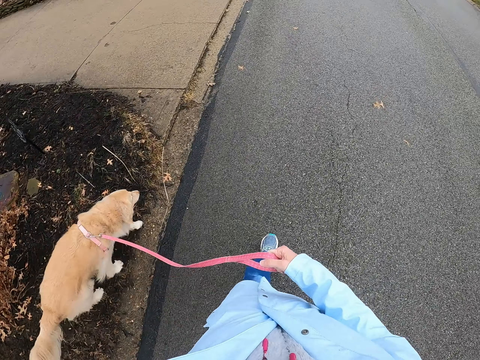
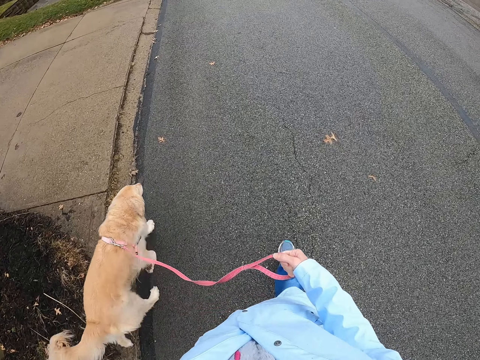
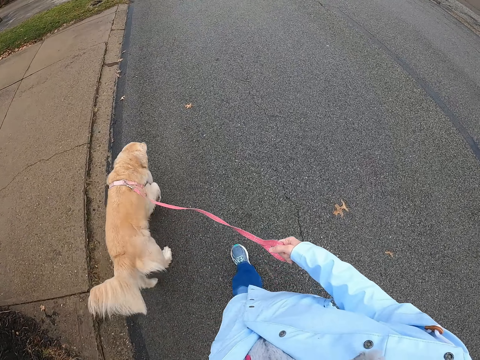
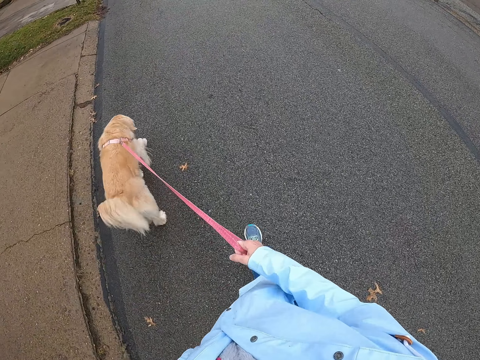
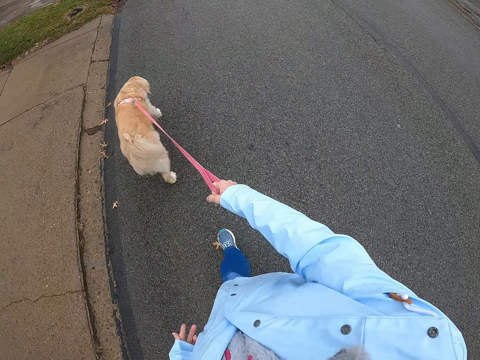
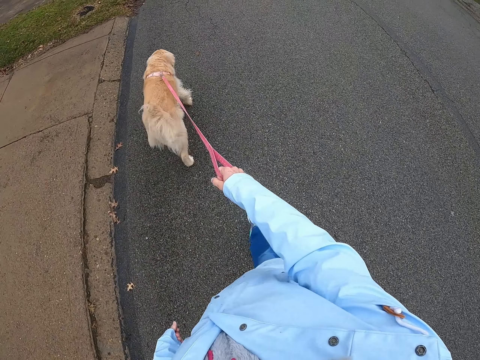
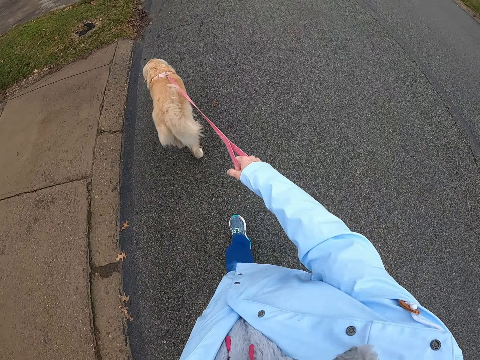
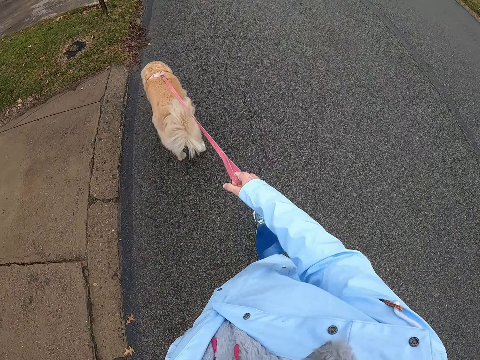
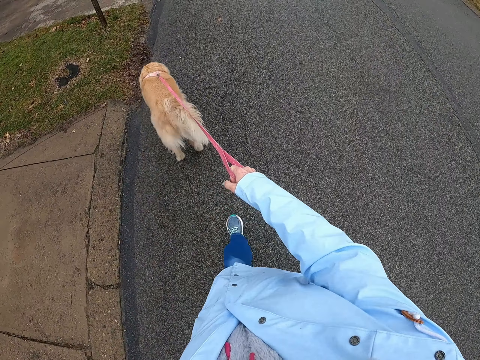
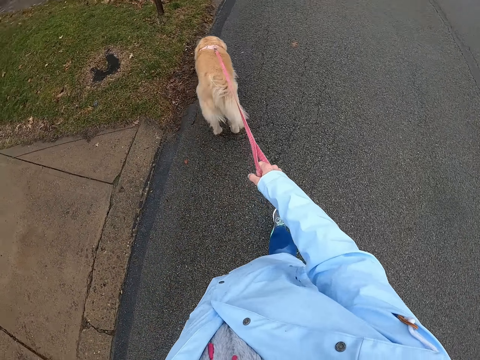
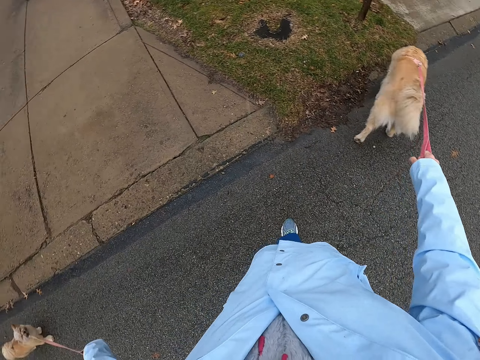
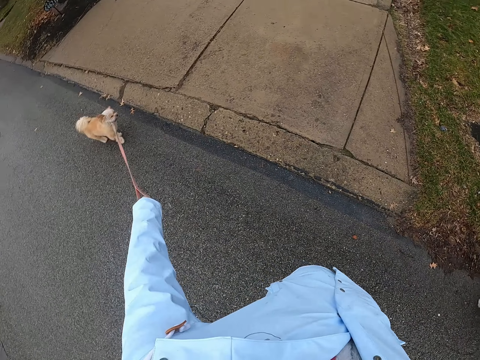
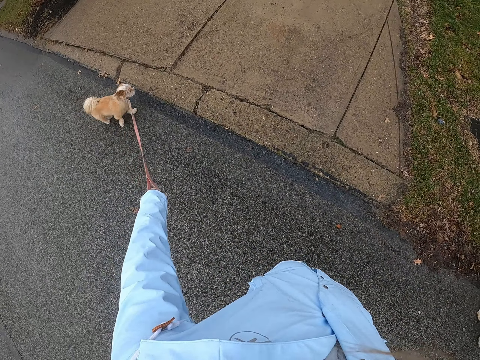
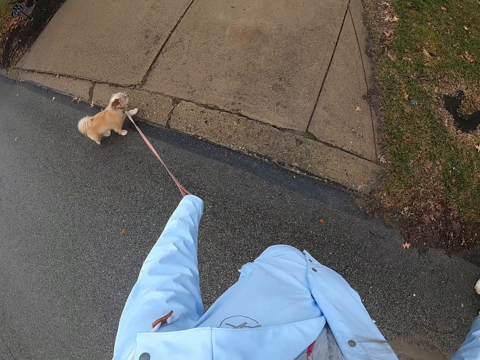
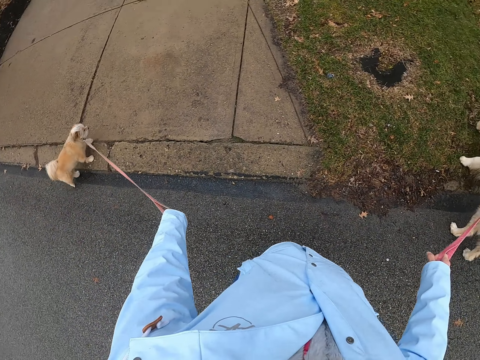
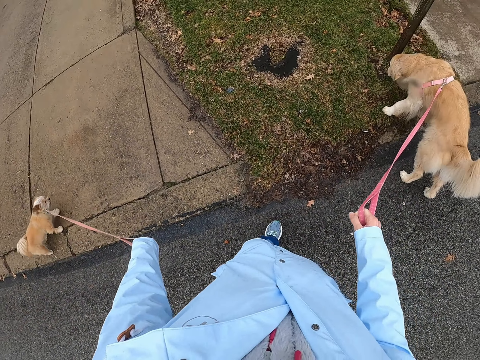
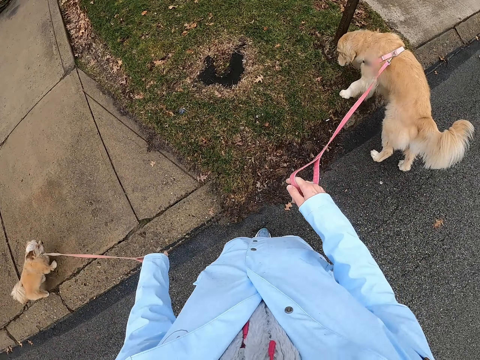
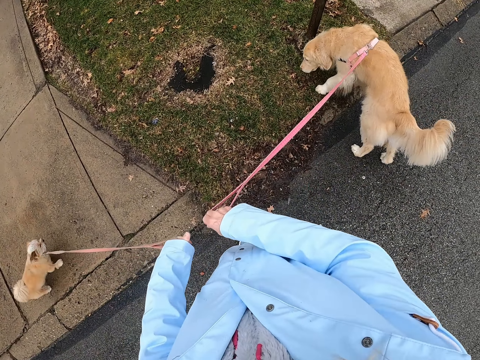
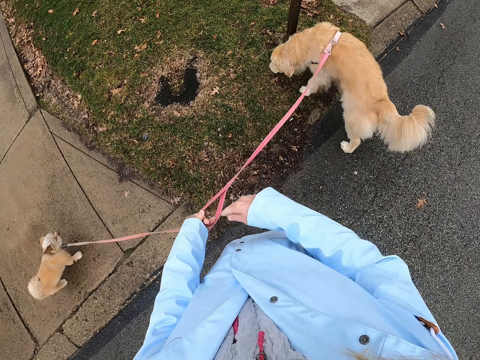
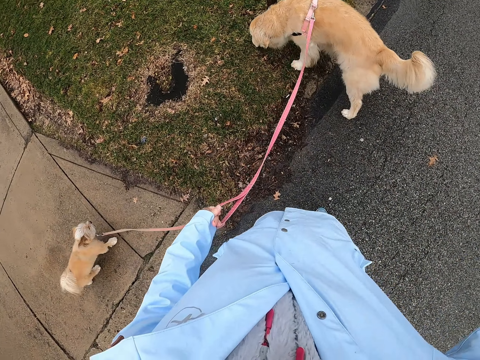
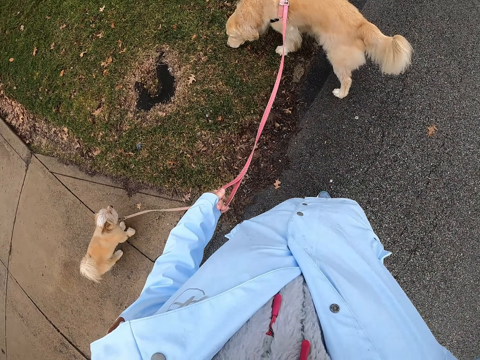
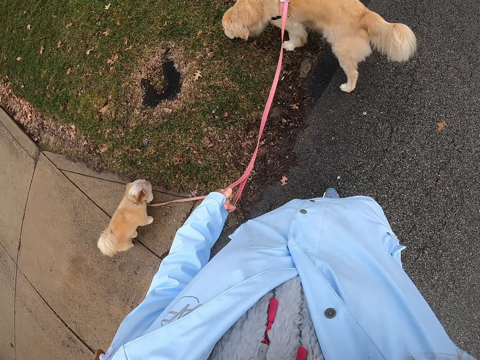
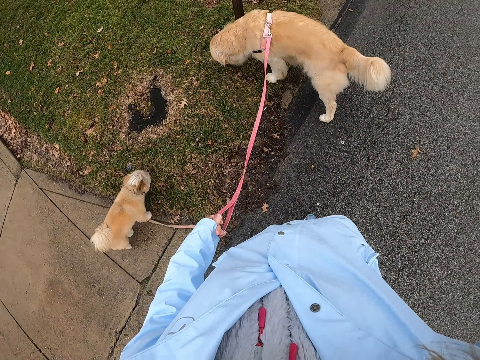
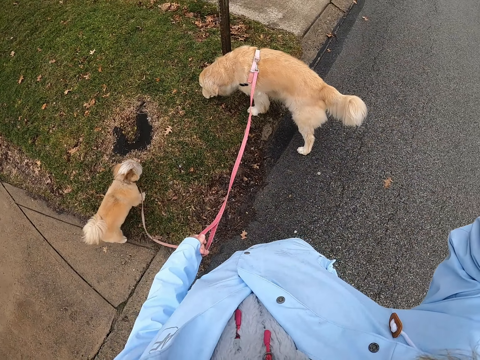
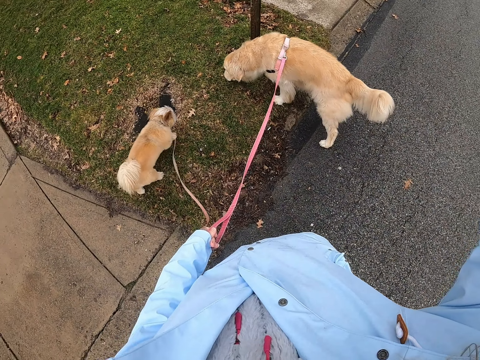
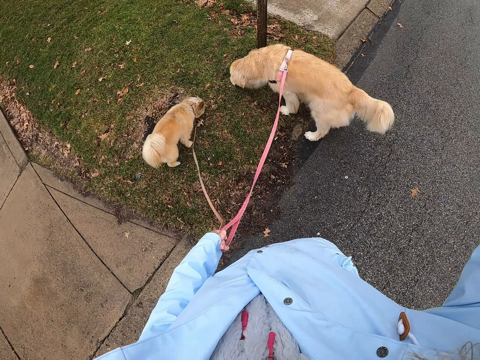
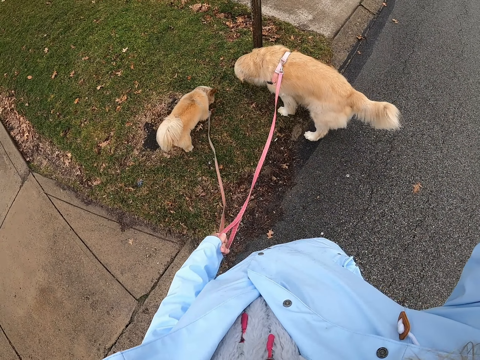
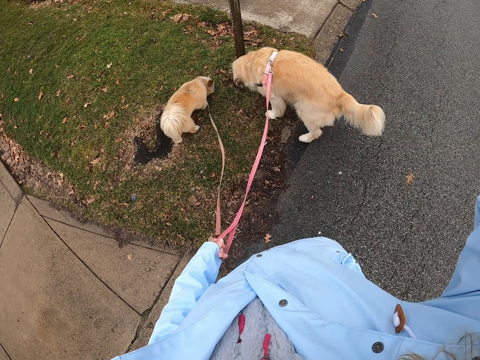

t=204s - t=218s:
The camera wearer looks around. She moves the dogs' rope on the left hand. She waves her hand.

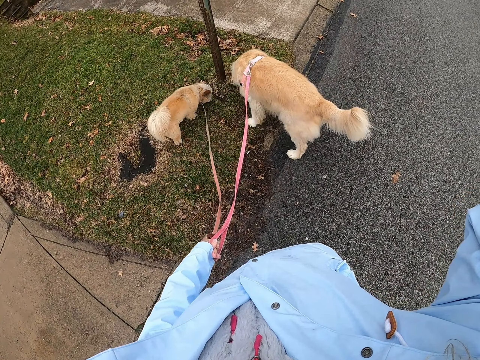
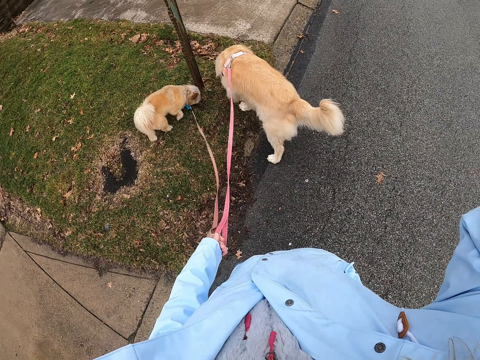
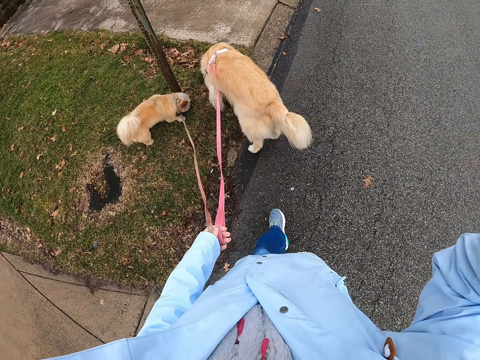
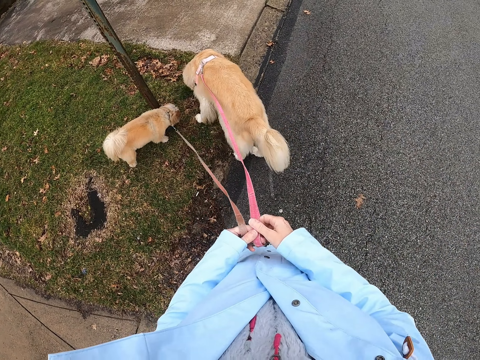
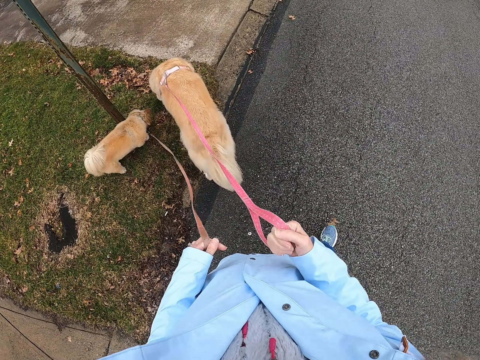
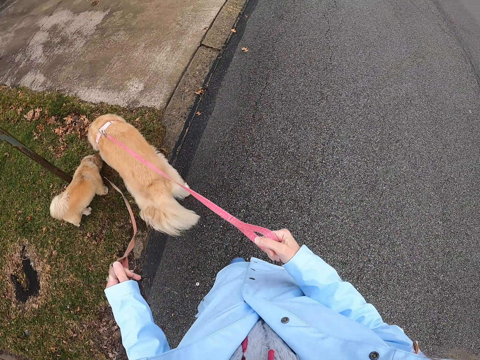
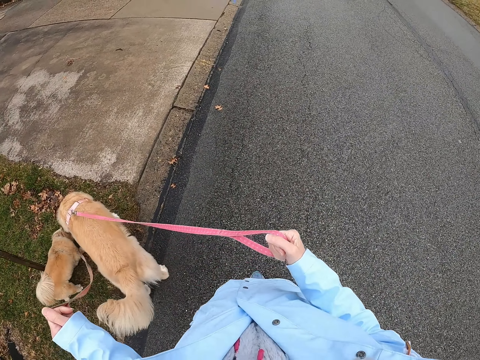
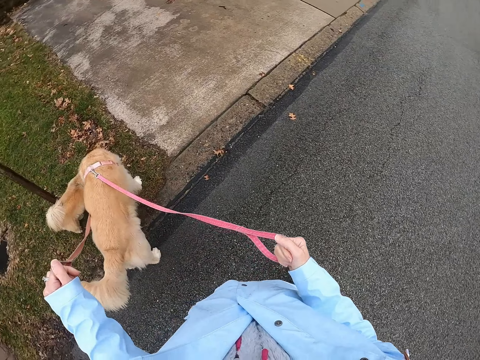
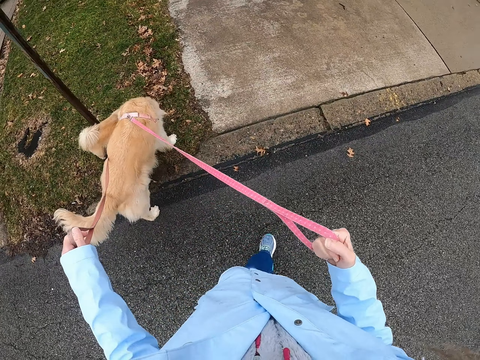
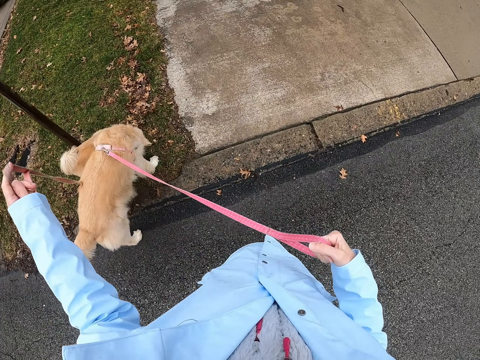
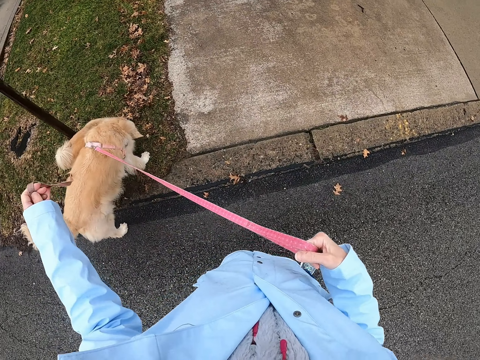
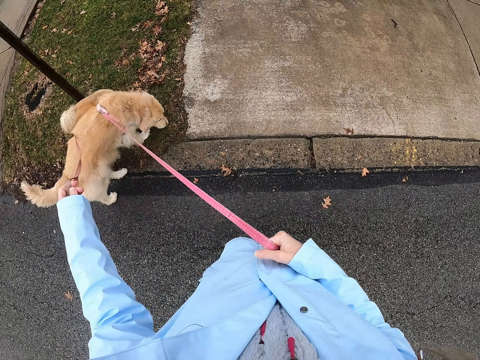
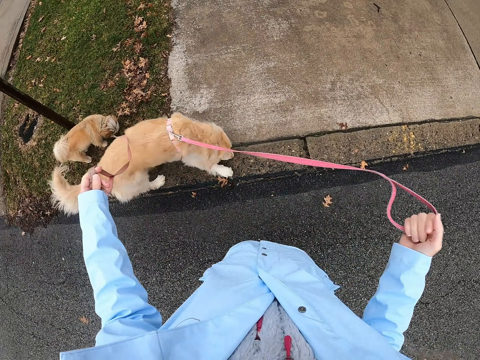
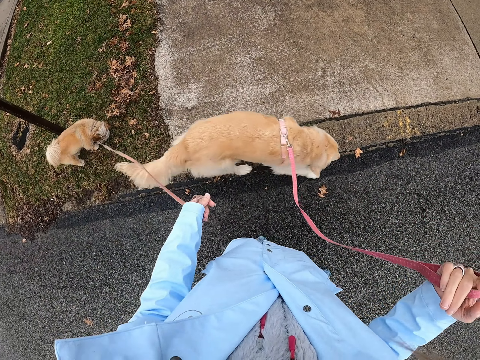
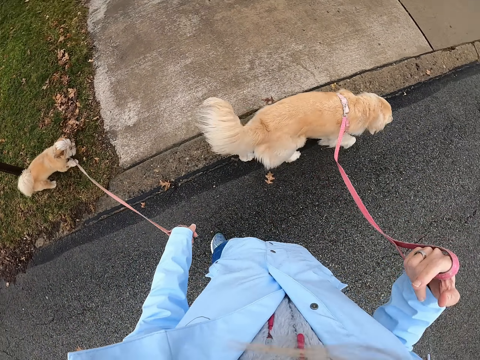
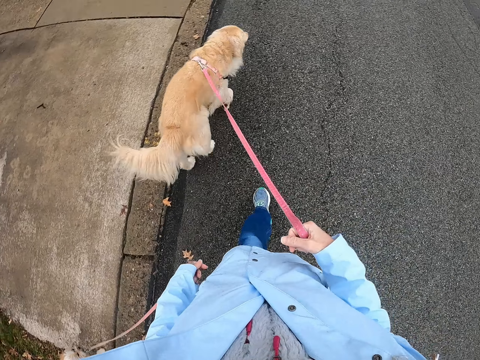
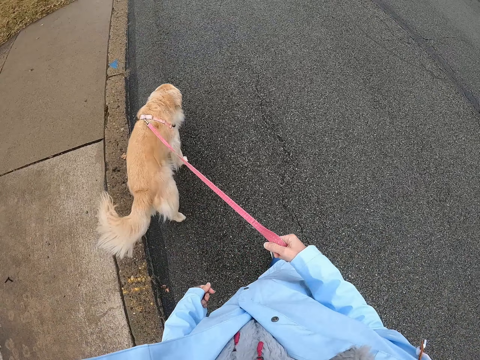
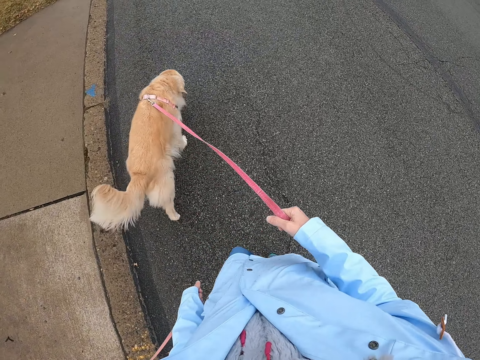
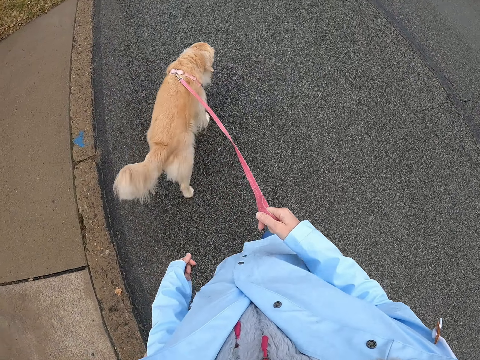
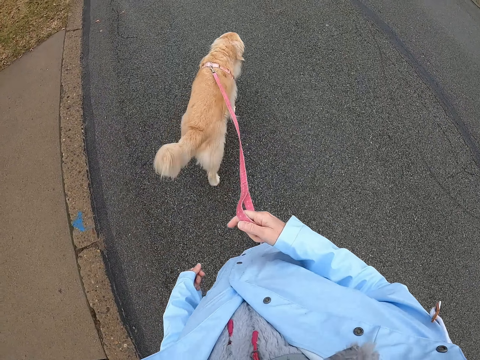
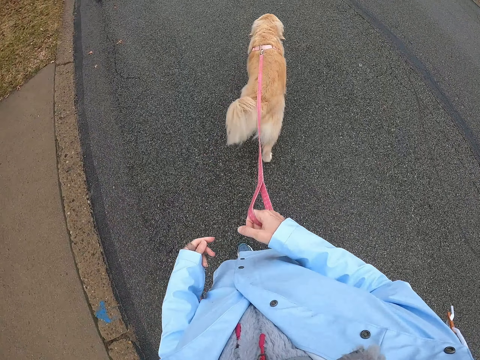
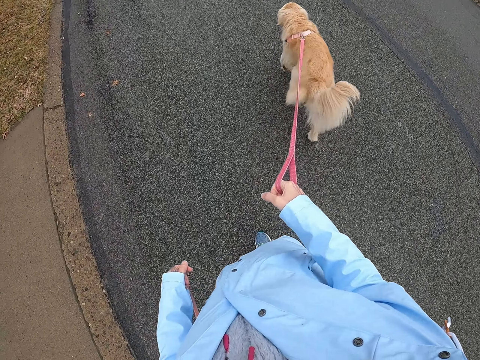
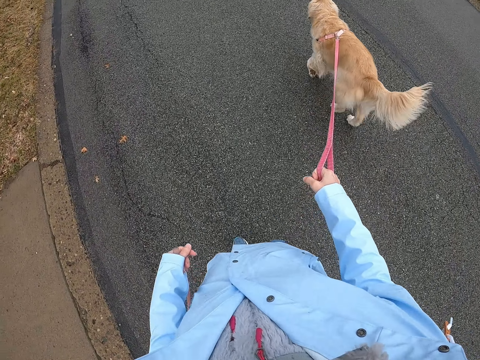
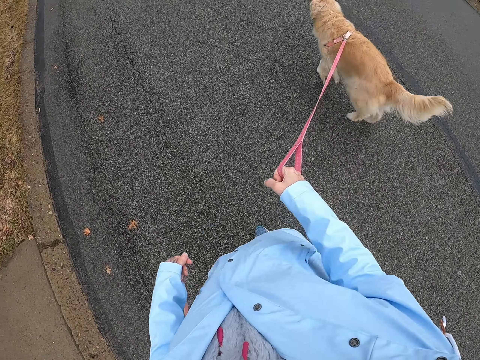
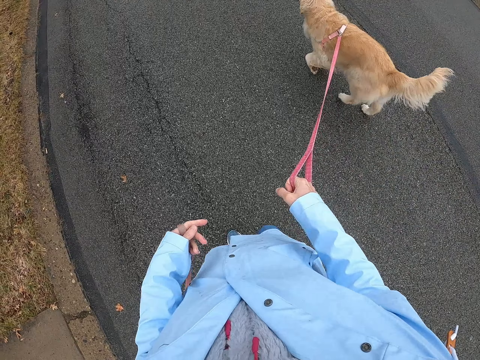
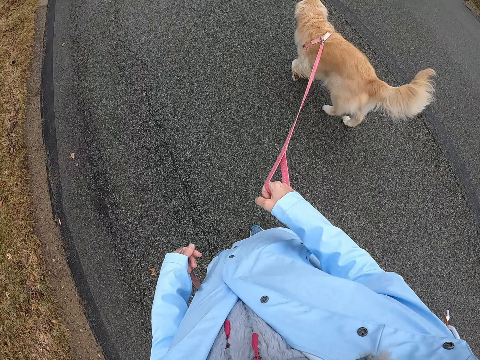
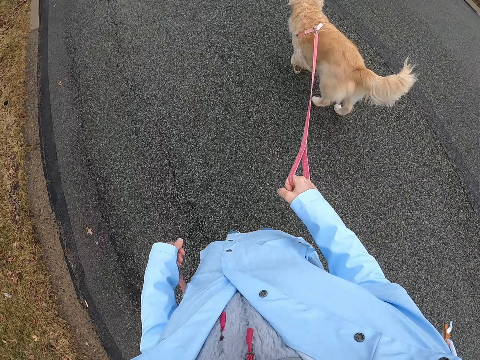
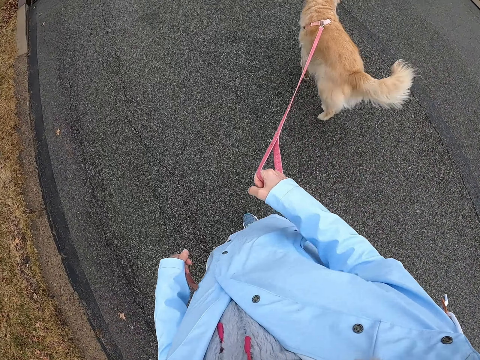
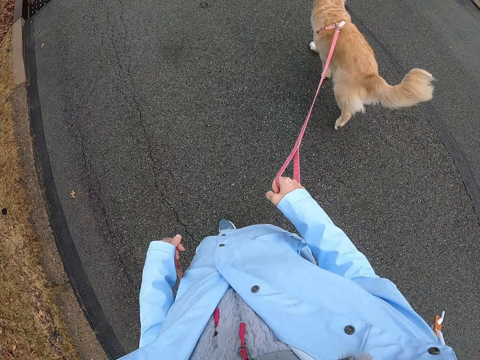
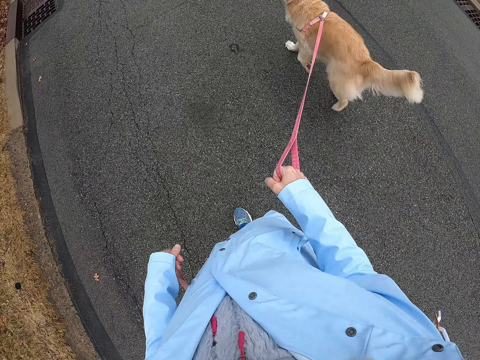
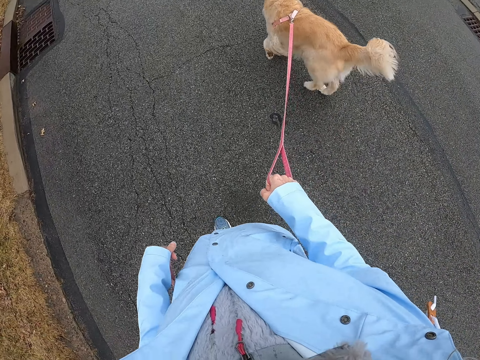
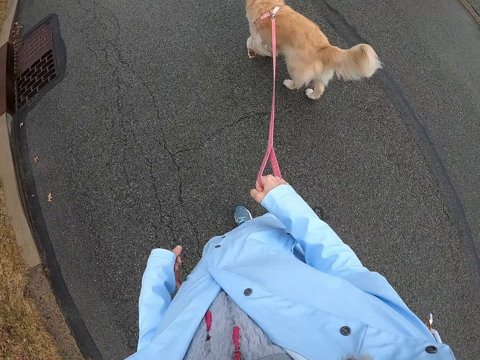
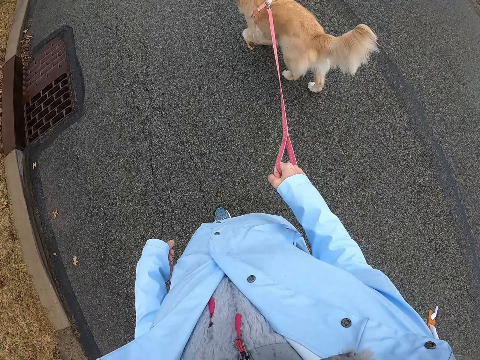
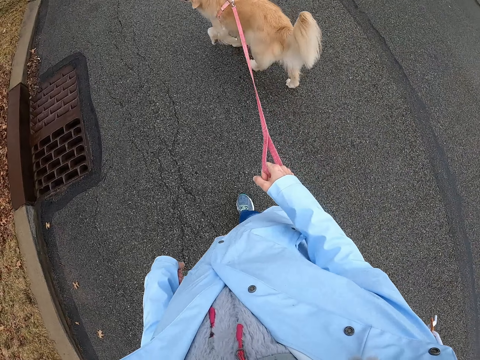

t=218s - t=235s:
The camera wearer moves the dogs' rope on the right hand. They walk around with the dogs.
